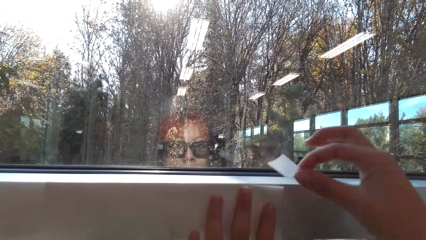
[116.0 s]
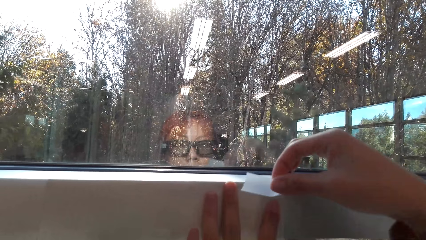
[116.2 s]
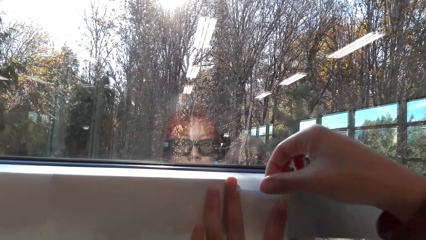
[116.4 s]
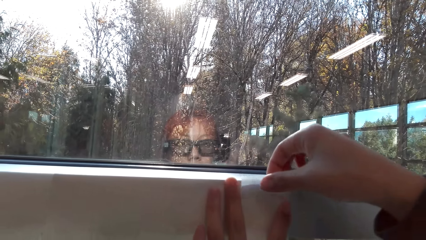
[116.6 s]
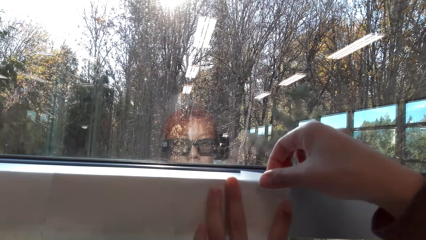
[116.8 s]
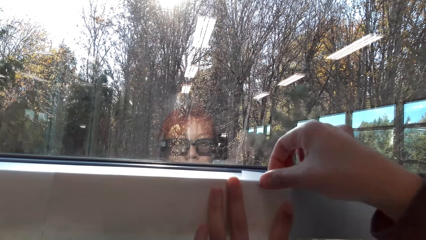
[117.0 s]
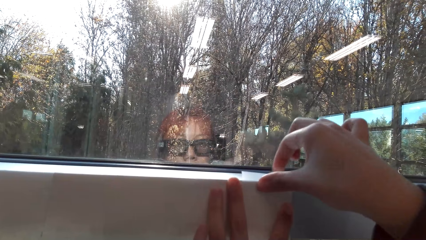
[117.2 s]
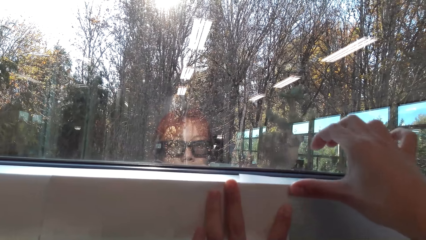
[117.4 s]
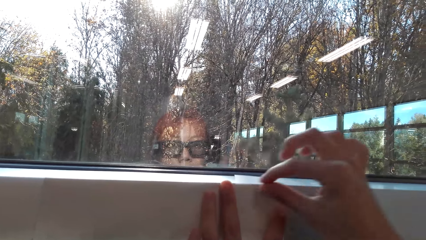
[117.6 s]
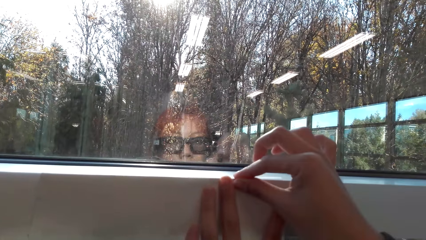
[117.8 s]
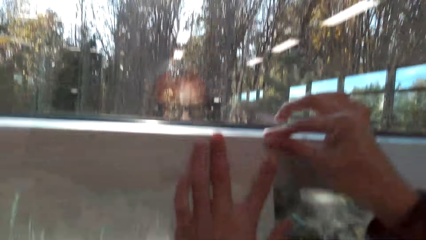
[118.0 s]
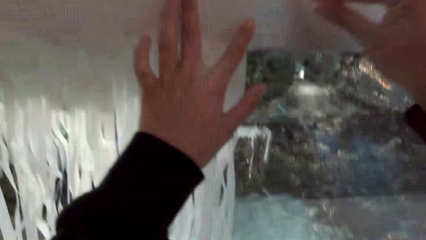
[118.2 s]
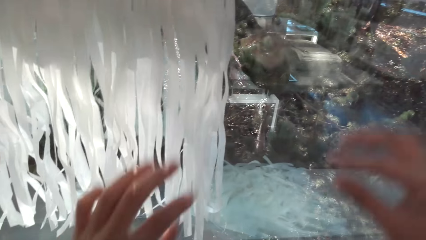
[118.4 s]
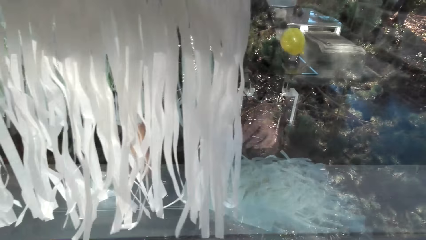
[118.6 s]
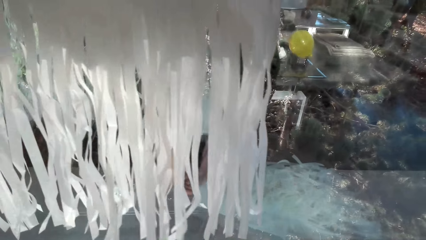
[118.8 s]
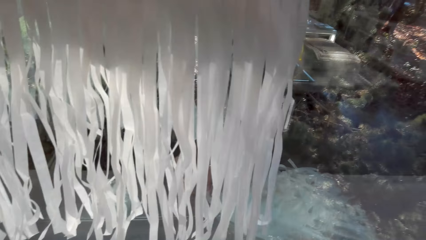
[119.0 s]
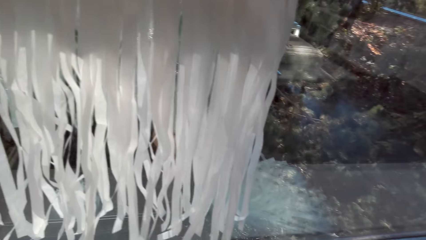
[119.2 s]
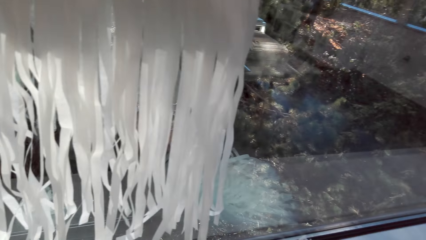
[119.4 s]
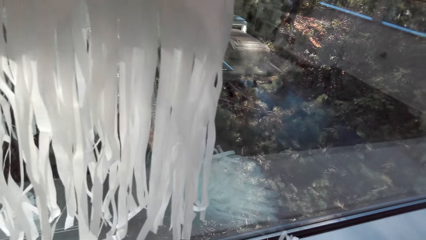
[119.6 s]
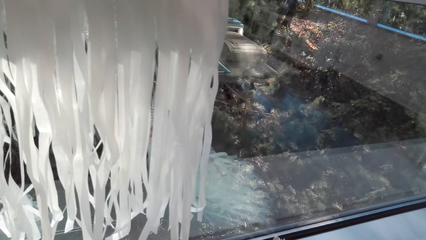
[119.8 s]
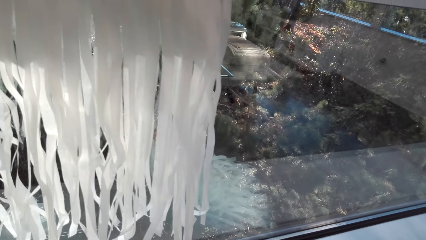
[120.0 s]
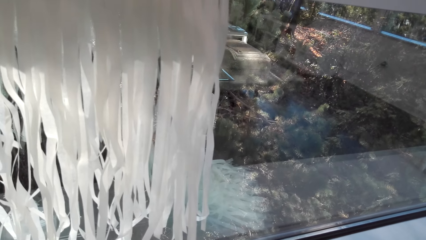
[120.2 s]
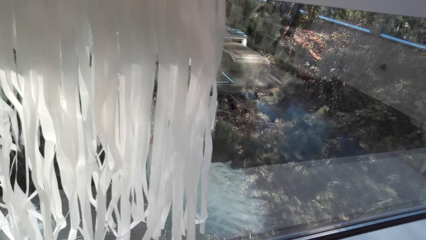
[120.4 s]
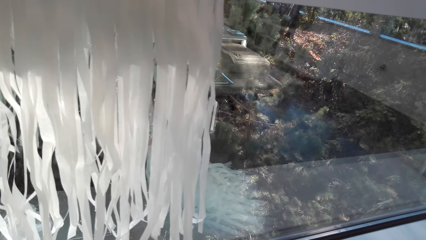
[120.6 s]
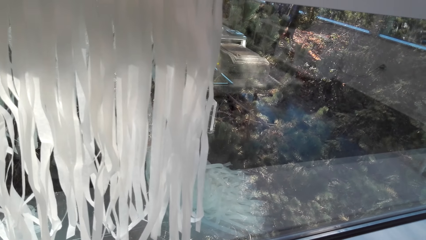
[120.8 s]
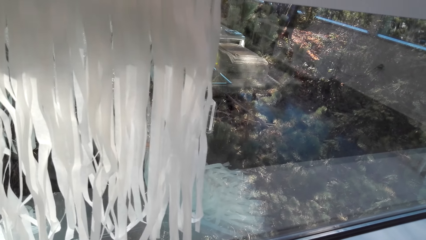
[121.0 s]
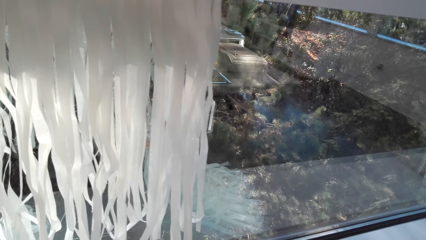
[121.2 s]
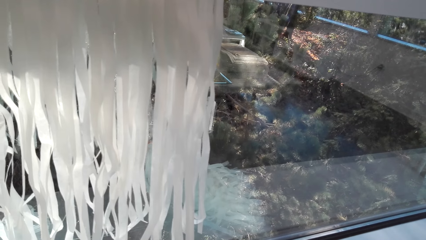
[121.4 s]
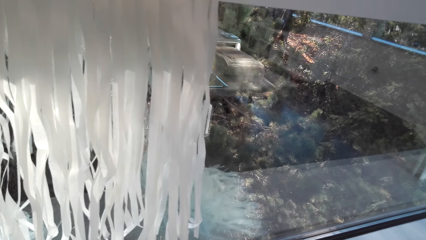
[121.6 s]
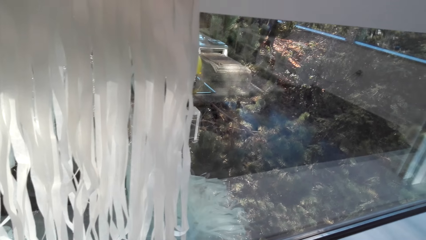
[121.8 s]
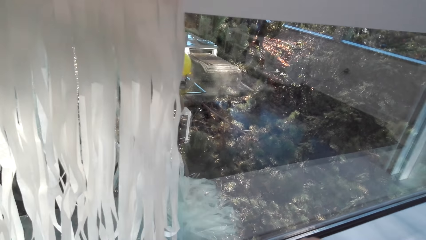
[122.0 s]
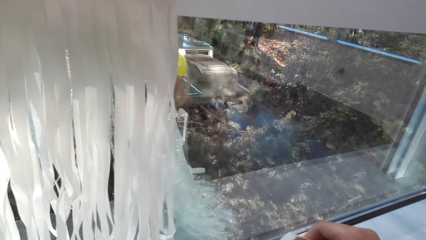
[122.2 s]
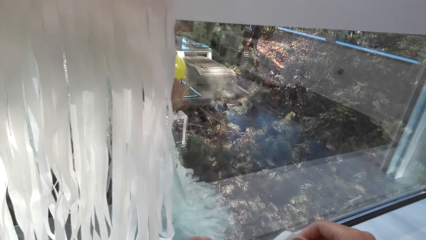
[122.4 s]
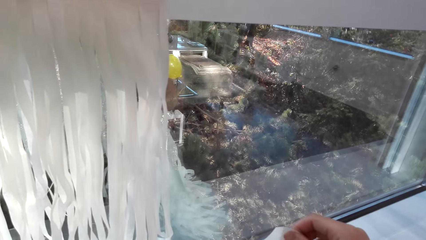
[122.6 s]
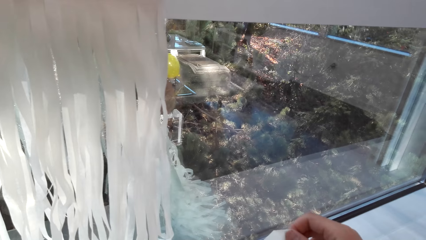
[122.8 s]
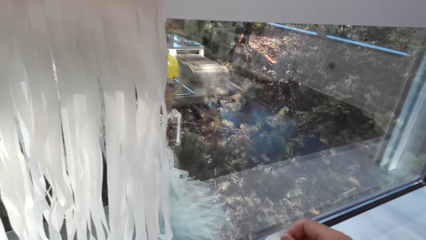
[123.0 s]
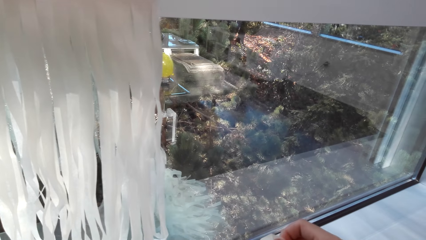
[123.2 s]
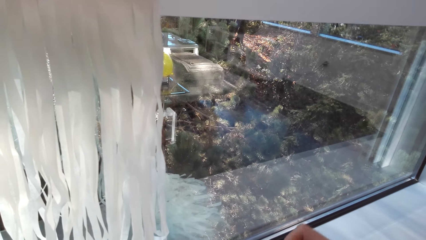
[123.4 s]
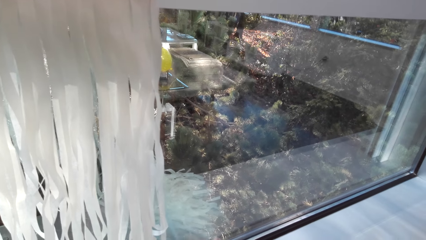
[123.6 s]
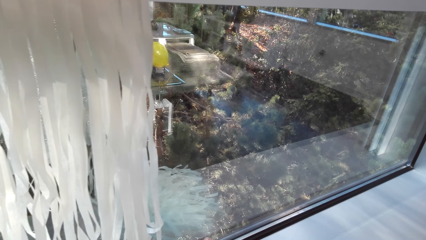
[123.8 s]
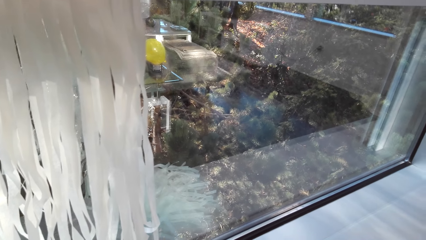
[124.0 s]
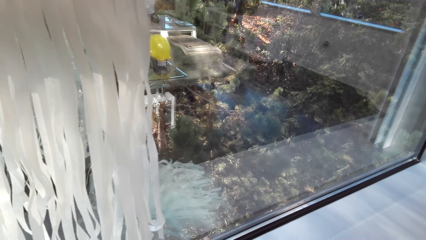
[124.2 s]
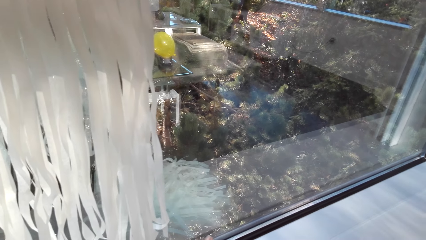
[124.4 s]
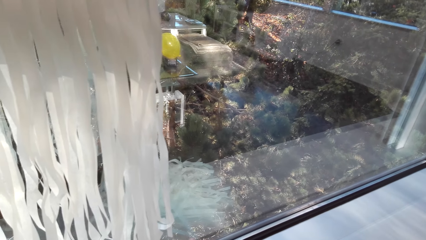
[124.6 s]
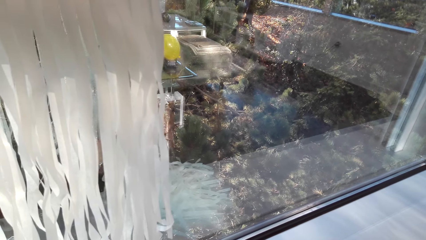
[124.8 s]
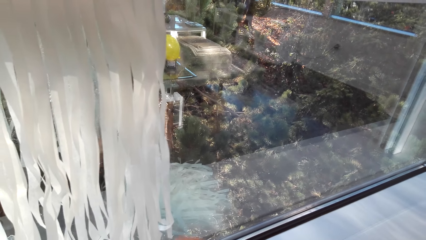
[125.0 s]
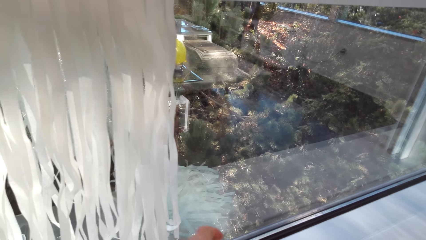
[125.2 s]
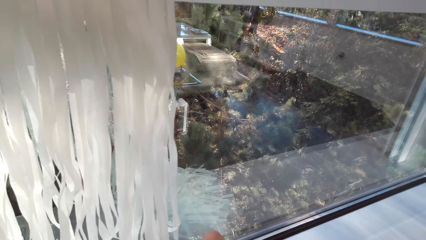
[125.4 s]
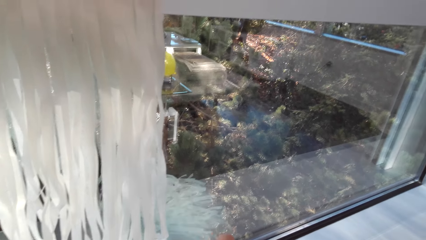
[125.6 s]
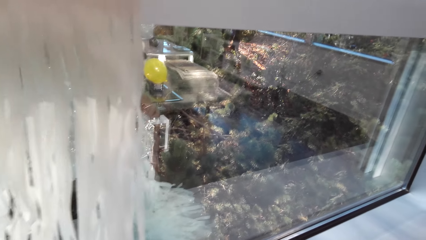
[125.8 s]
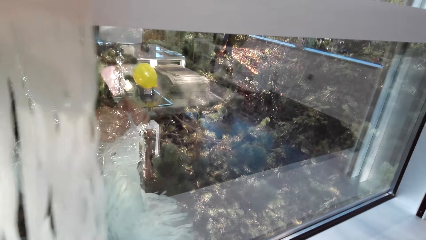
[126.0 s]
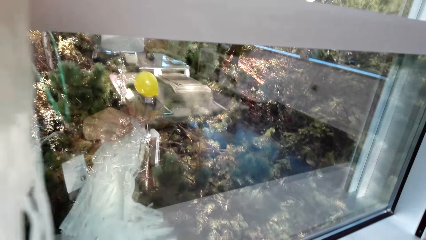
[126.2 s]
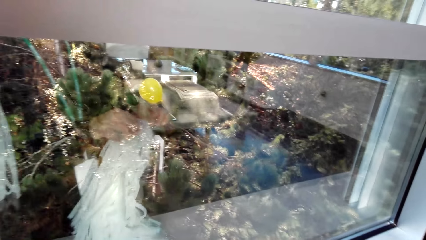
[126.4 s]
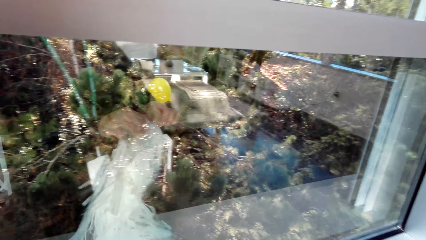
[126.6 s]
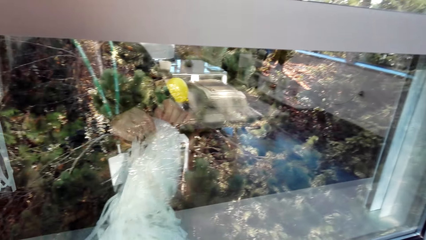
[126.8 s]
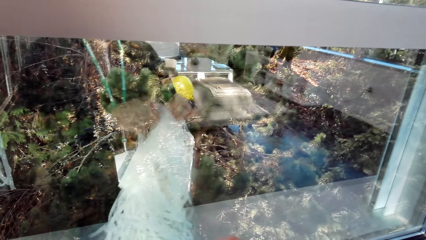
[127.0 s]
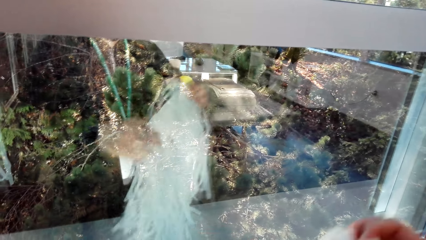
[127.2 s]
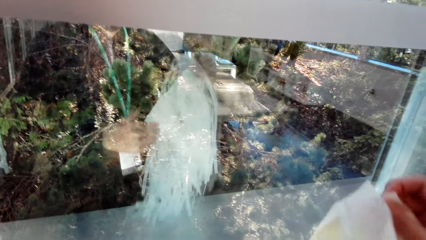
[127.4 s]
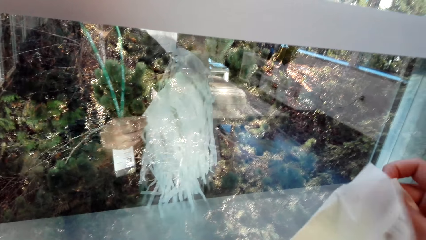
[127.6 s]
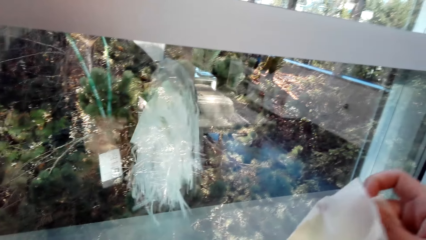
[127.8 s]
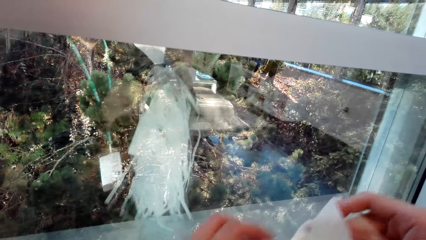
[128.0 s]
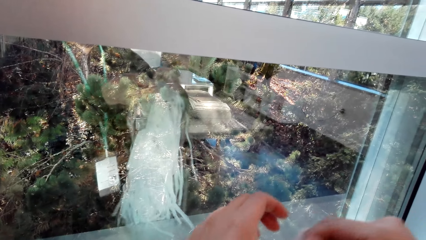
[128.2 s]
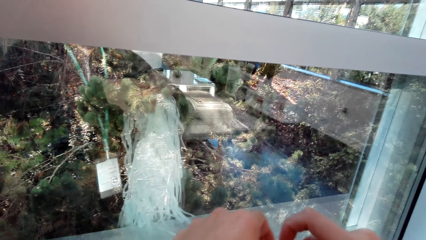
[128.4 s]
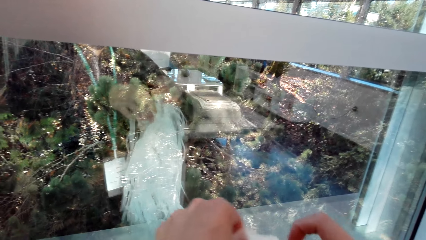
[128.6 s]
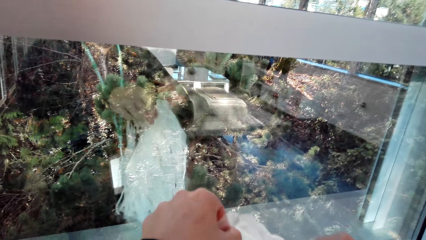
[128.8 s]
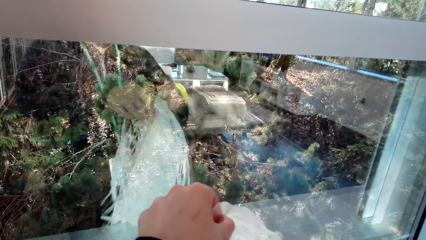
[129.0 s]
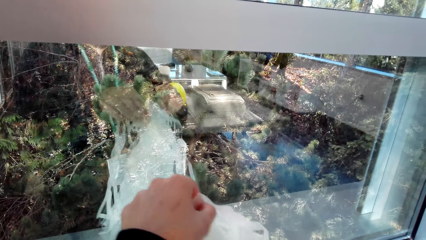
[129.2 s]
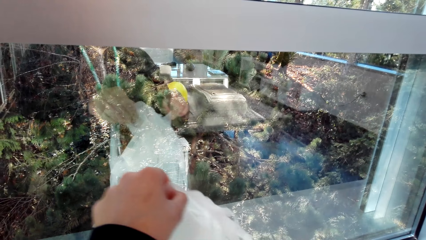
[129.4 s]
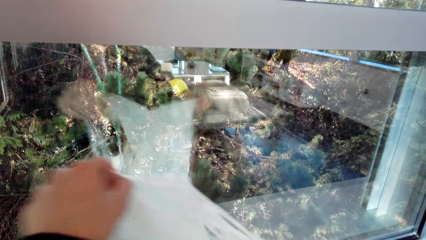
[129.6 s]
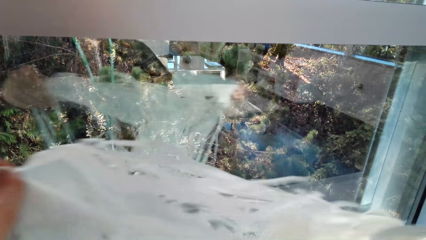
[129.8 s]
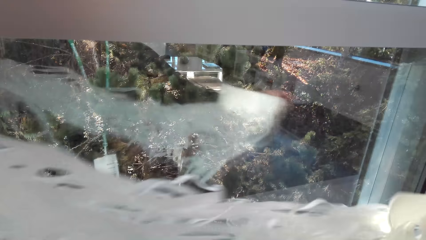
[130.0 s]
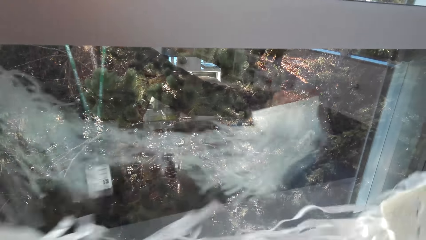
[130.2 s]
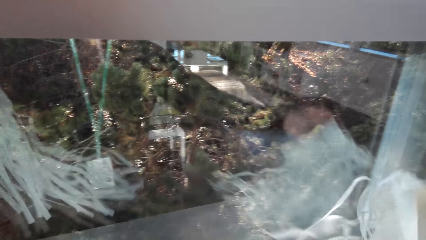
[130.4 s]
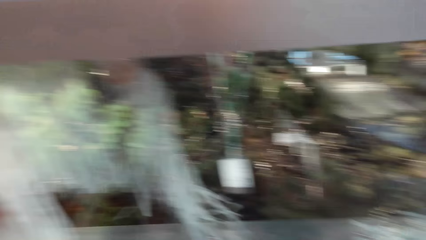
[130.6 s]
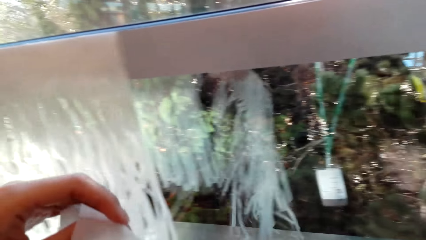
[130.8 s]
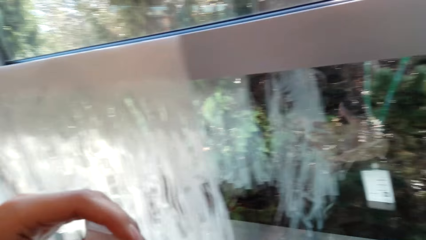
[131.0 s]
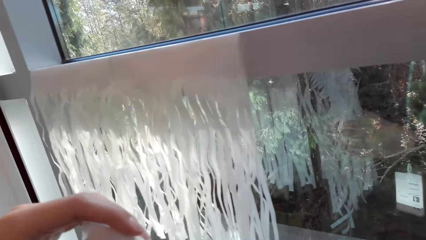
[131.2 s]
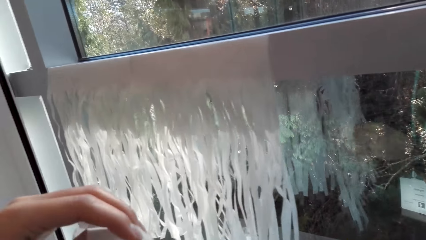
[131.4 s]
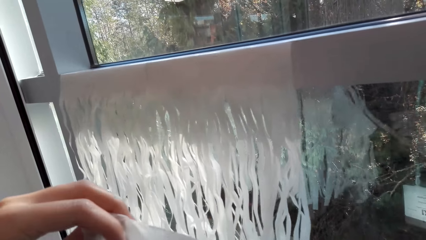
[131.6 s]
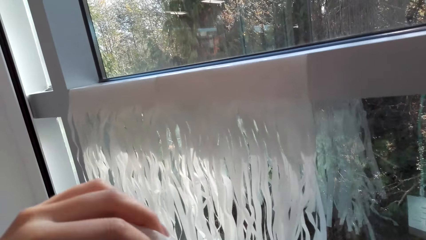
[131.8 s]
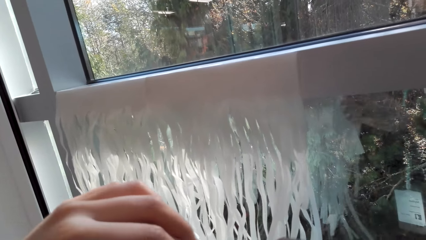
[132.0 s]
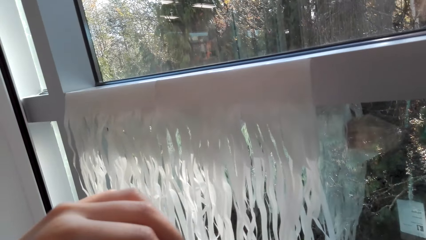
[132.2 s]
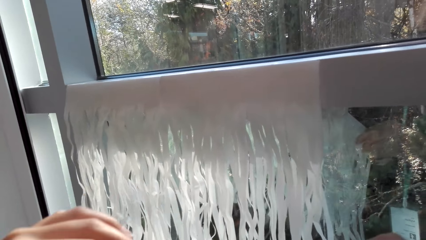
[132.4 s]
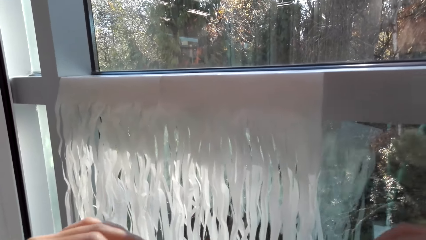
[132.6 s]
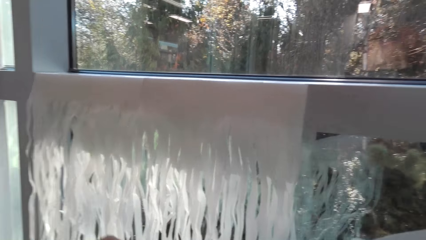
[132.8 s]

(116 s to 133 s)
The camera wearer sticks the party banner on the wall with the mounting tape. They pick up the party banners. They separate the party banners. They place the party banners on the window stool. They sort the party banners and straighten the party banner.
